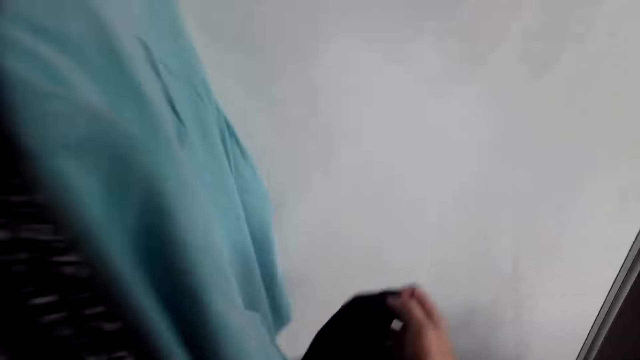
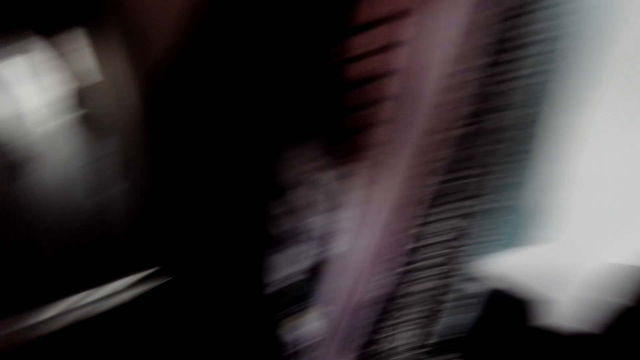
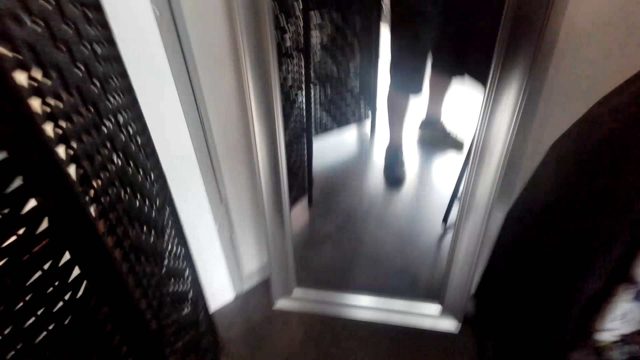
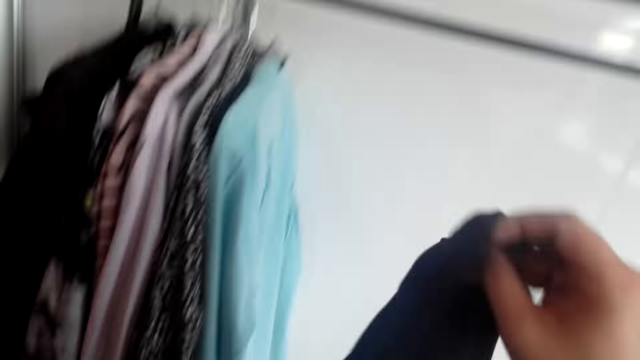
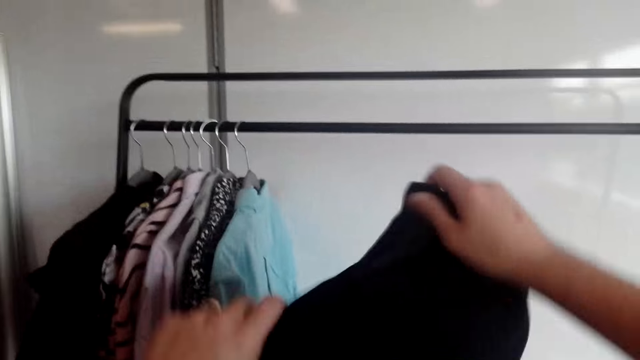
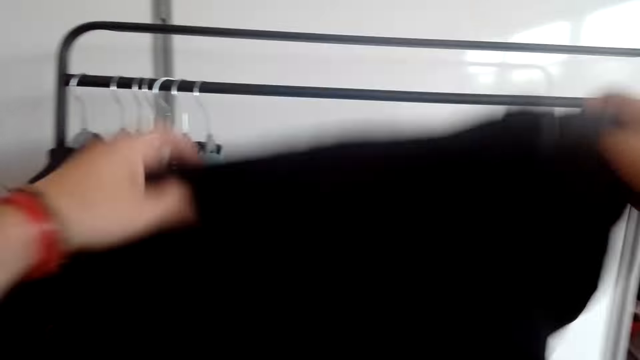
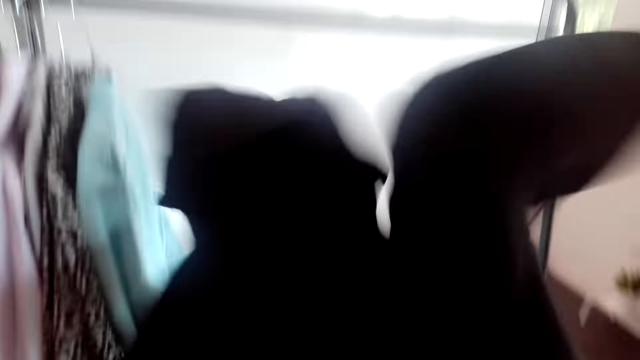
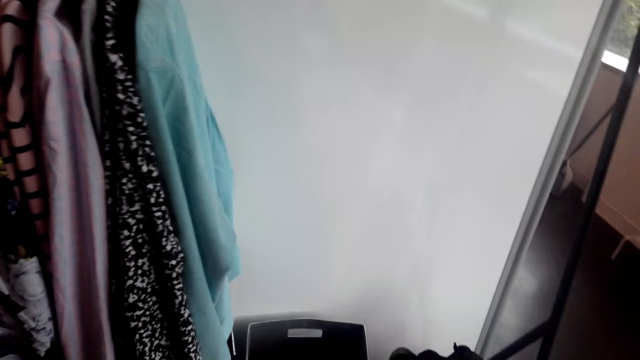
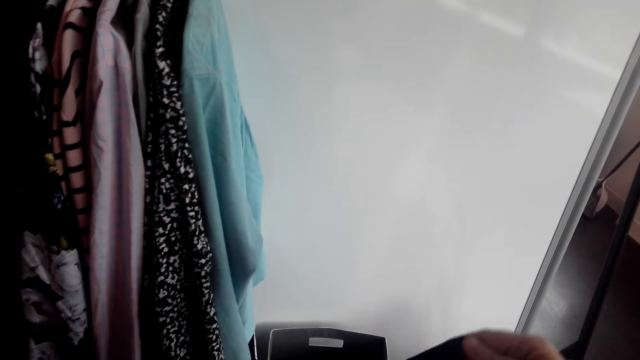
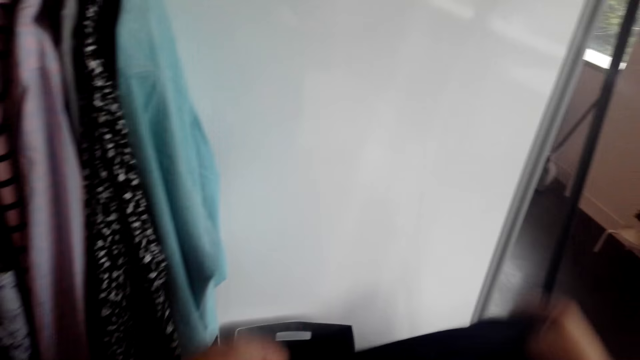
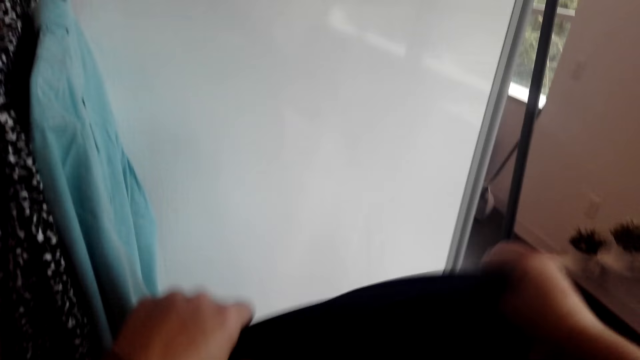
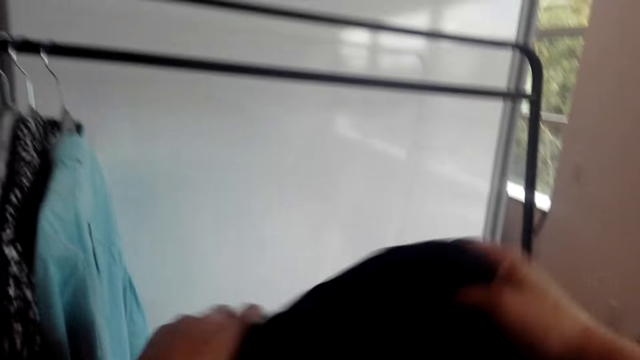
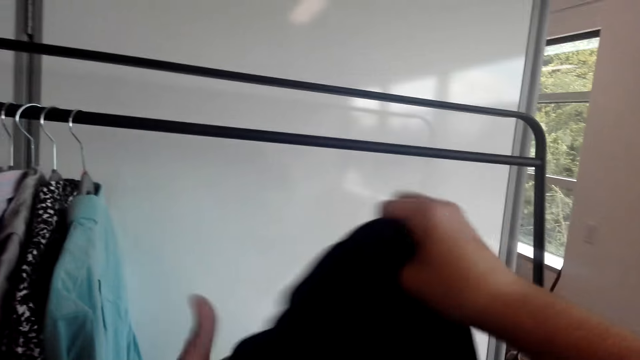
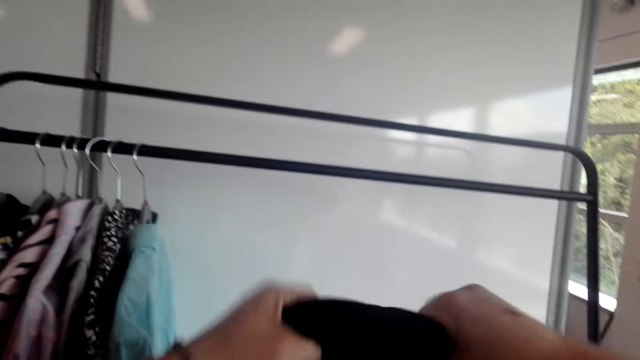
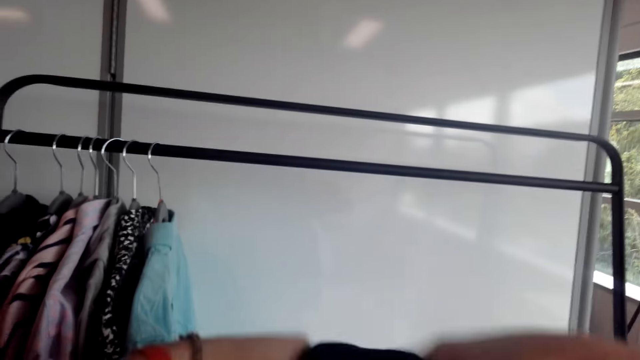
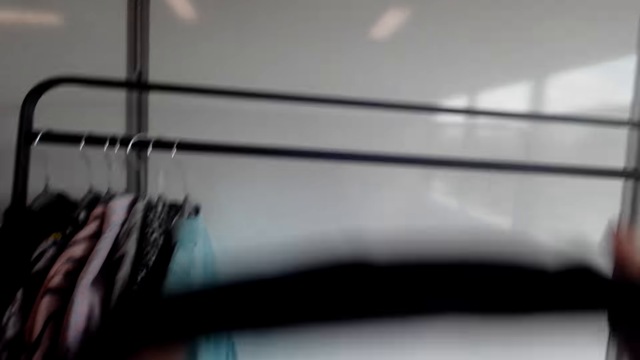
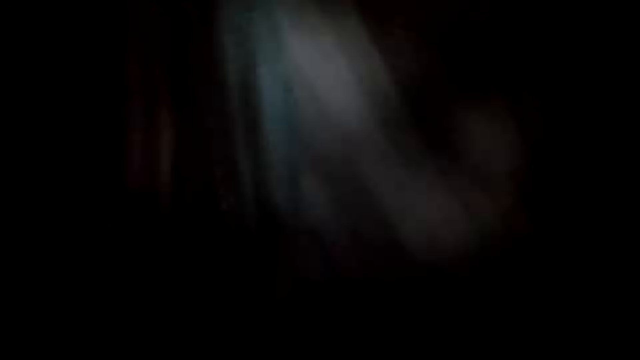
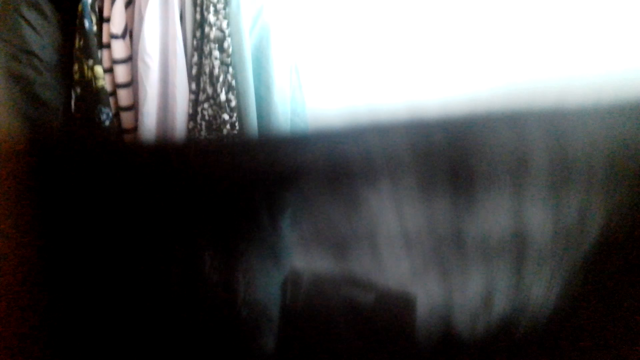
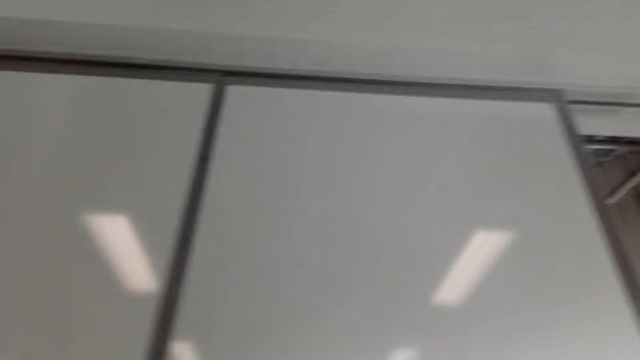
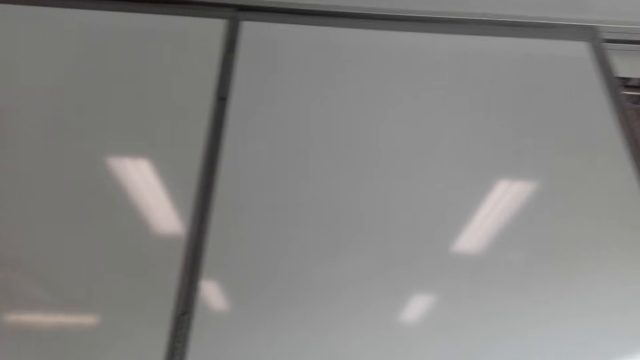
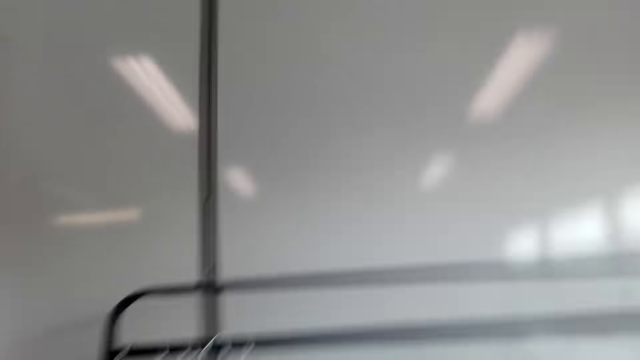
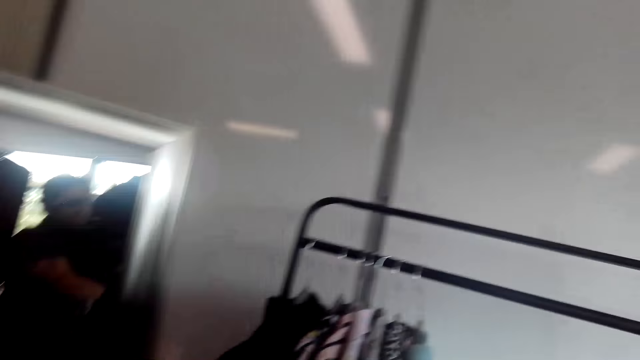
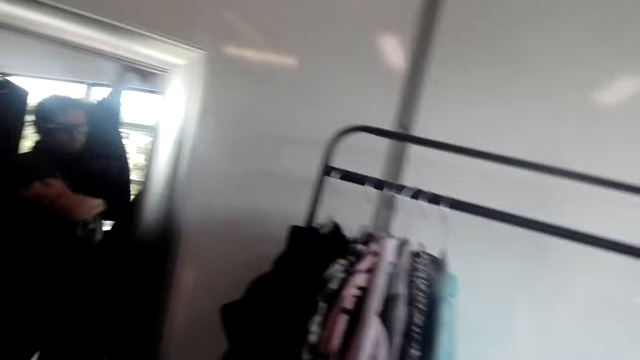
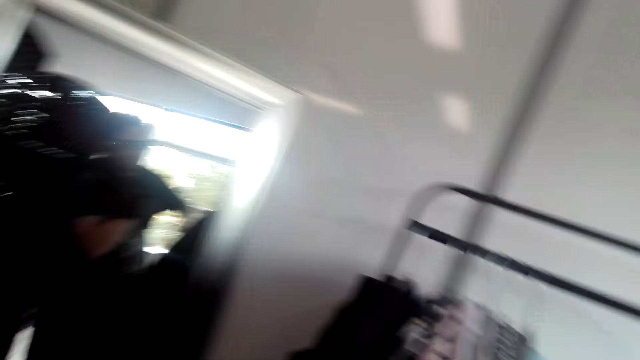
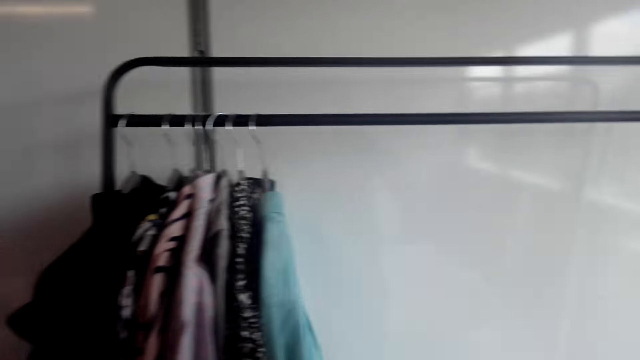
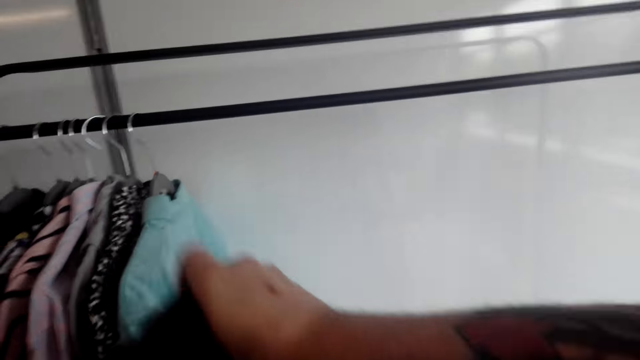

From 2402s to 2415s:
The camera wearer picks up a cloth. They adjust the T-shirt. They wear the T-shirt.

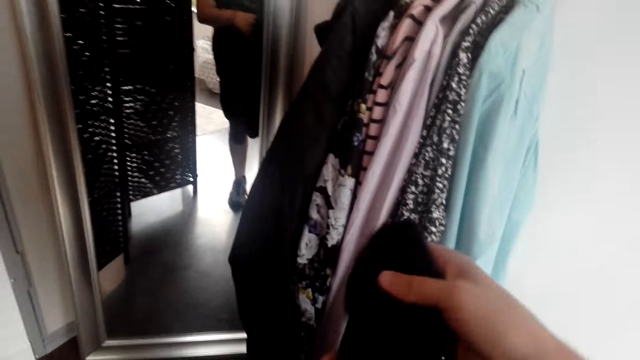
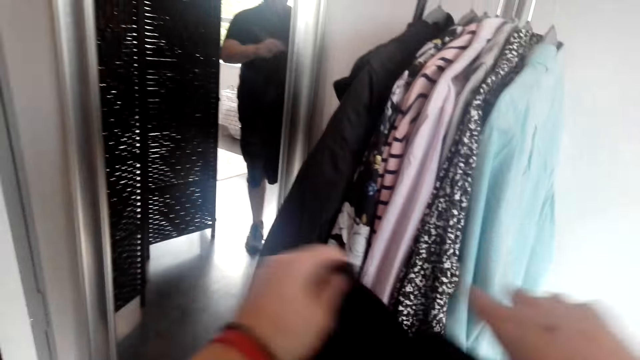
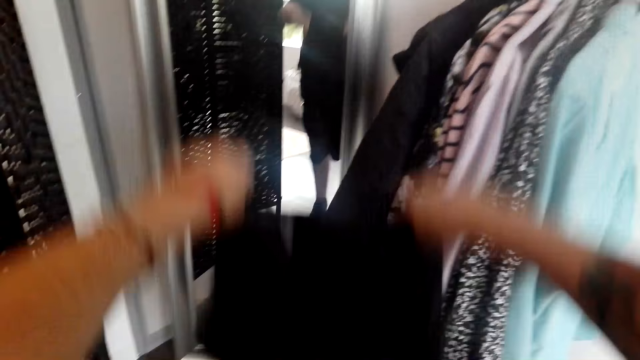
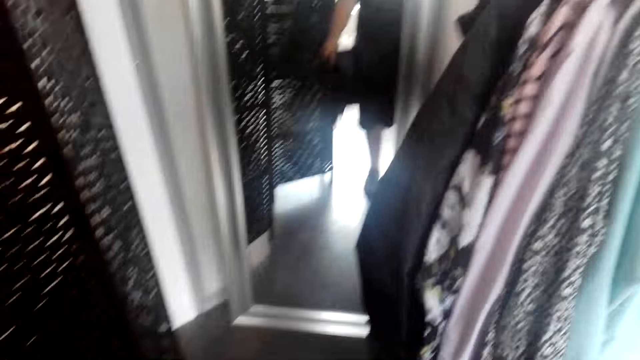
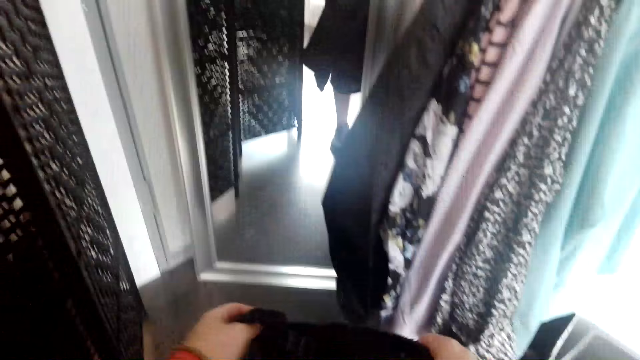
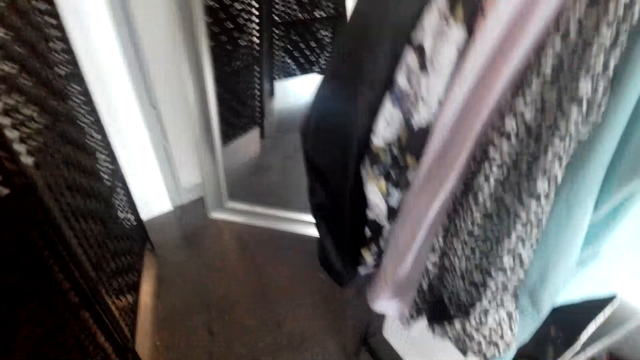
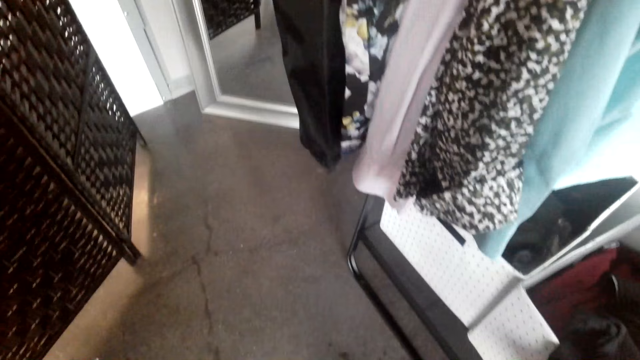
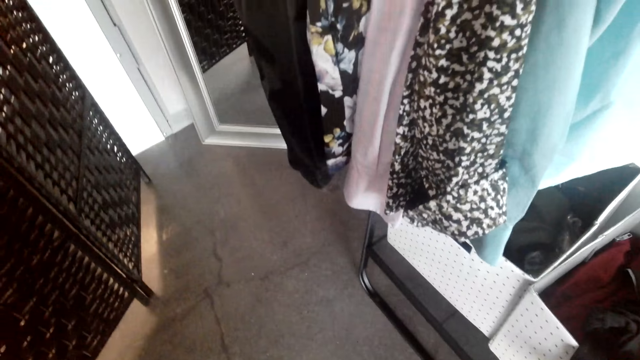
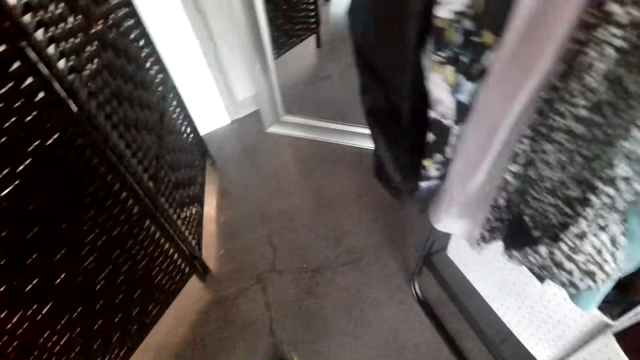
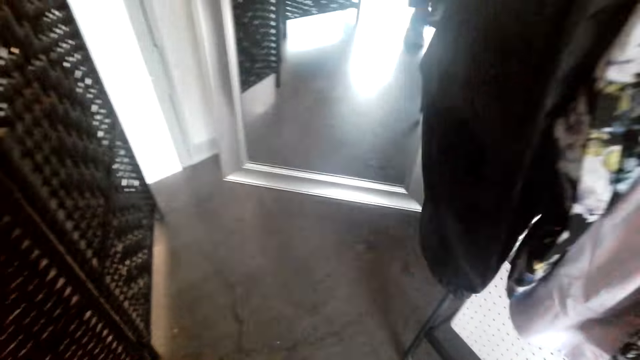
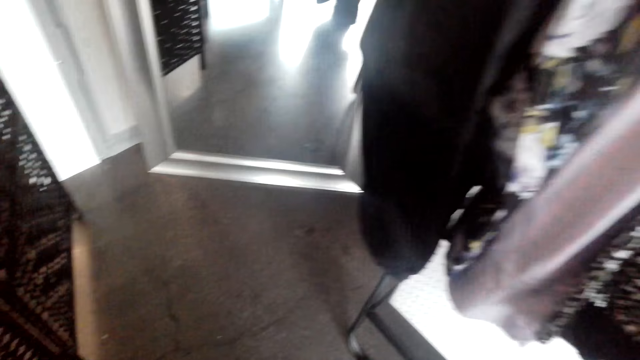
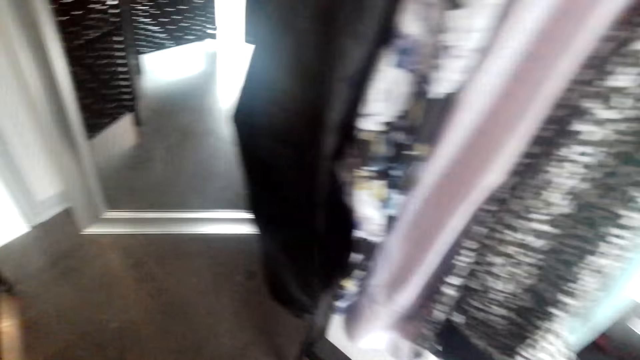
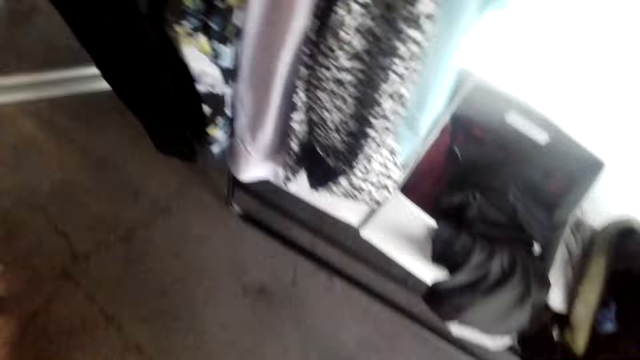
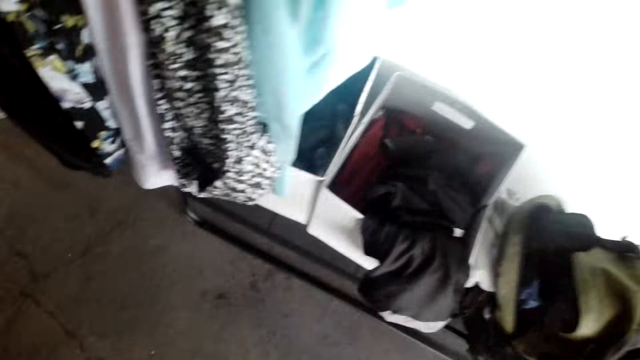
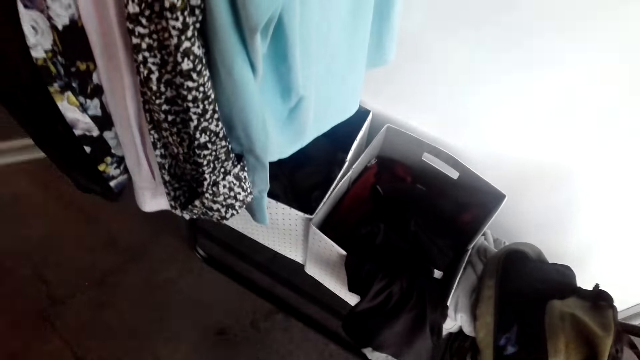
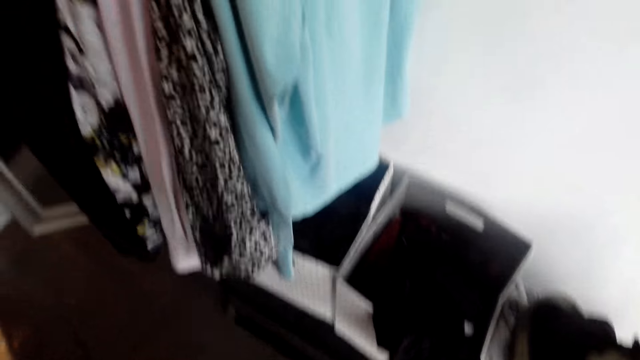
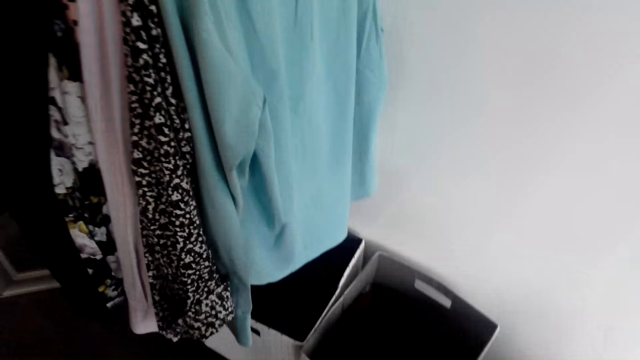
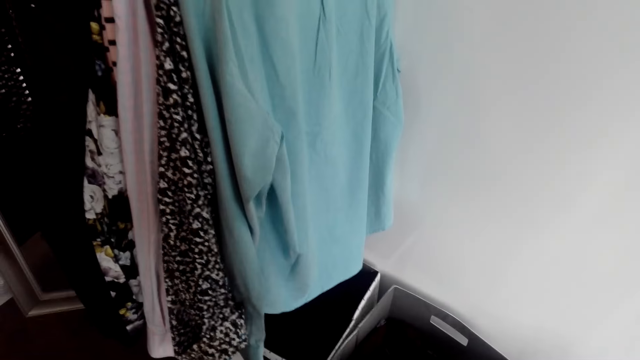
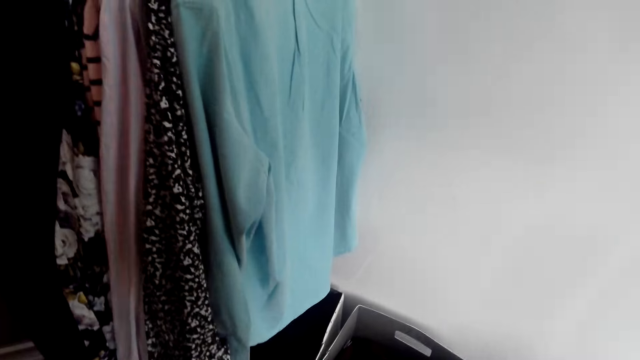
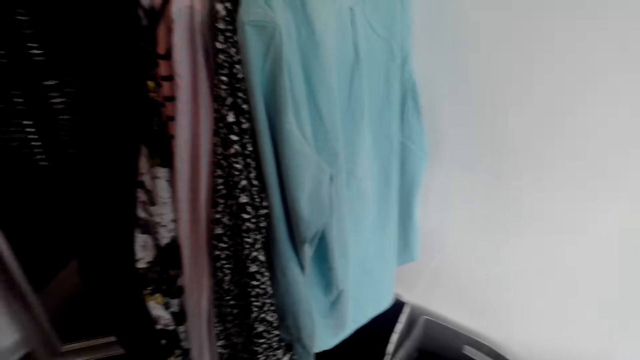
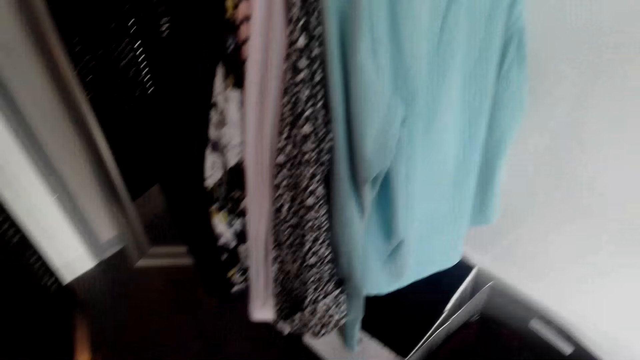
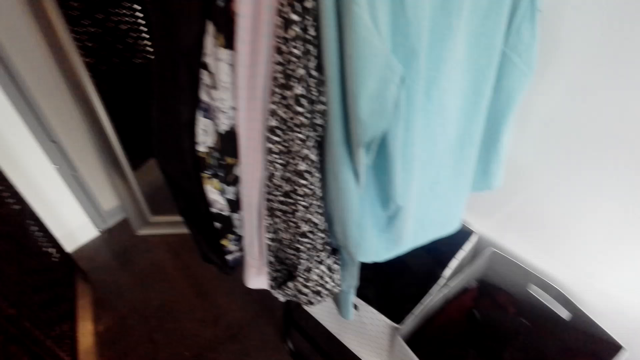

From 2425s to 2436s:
The camera wearer touches the cloth. They adjust the T-shirt. They look around.
